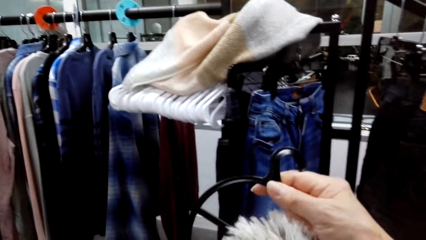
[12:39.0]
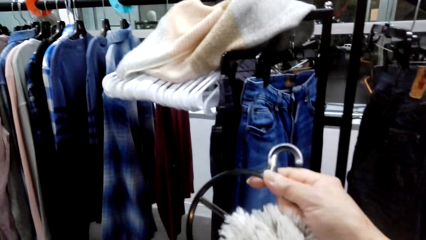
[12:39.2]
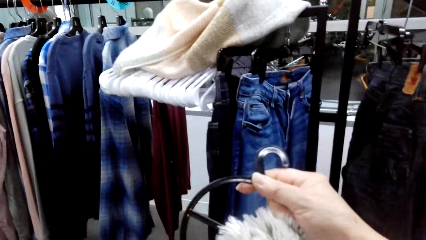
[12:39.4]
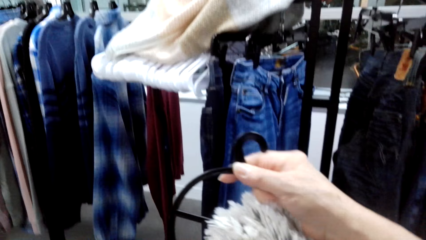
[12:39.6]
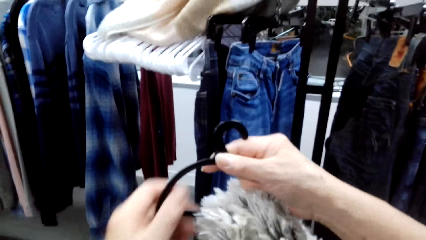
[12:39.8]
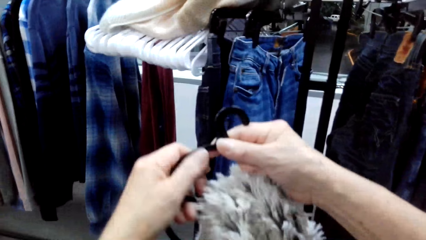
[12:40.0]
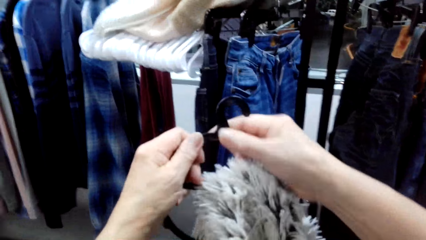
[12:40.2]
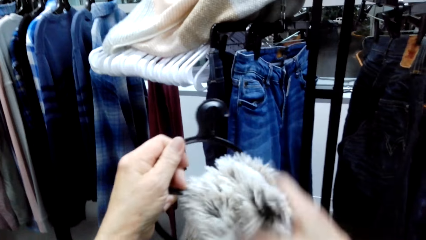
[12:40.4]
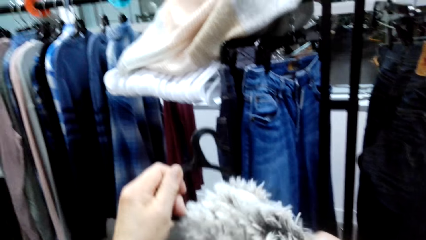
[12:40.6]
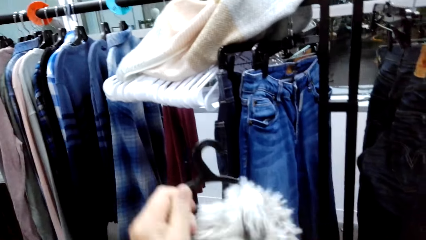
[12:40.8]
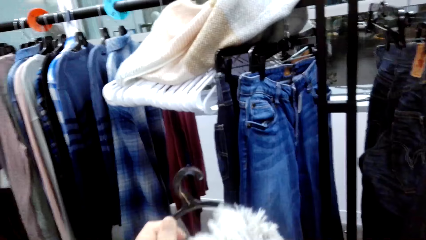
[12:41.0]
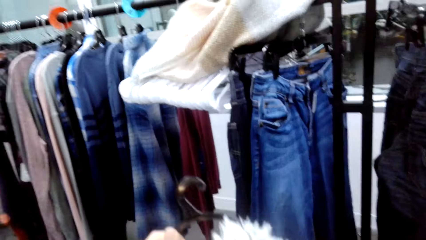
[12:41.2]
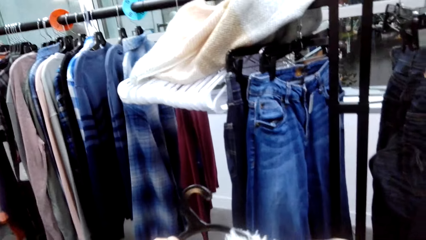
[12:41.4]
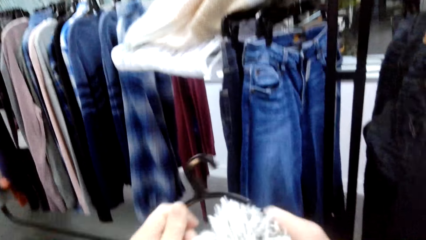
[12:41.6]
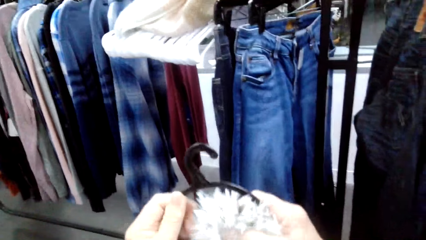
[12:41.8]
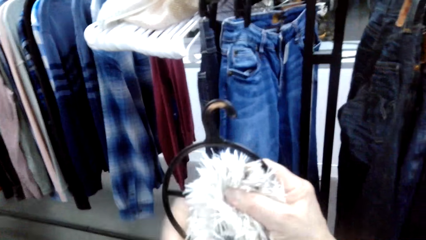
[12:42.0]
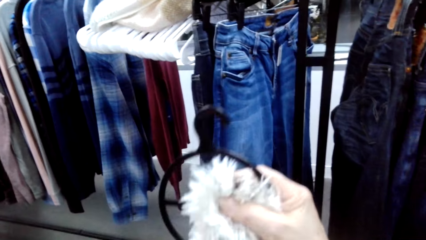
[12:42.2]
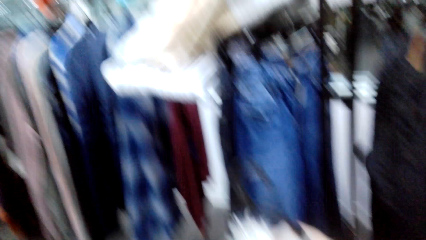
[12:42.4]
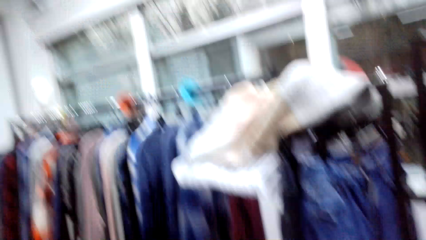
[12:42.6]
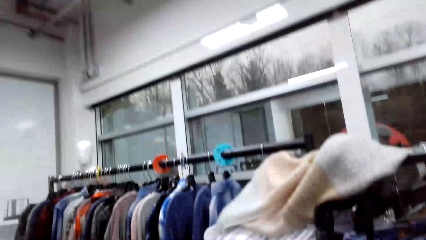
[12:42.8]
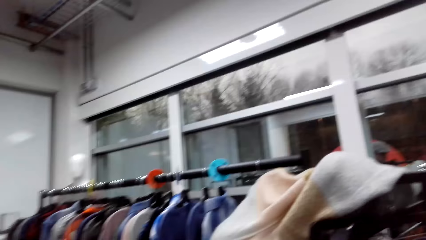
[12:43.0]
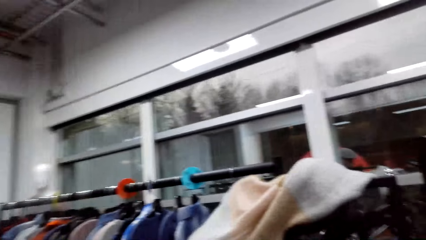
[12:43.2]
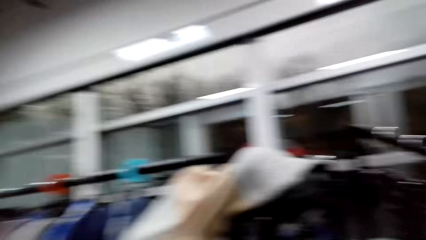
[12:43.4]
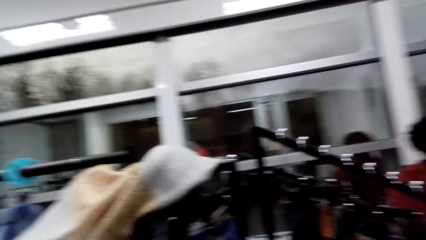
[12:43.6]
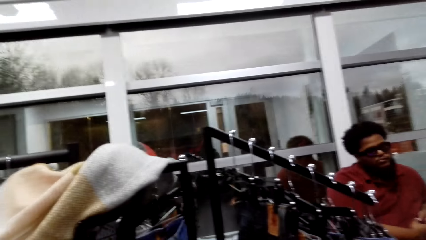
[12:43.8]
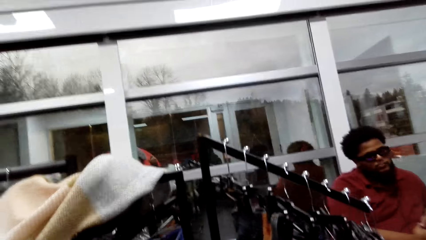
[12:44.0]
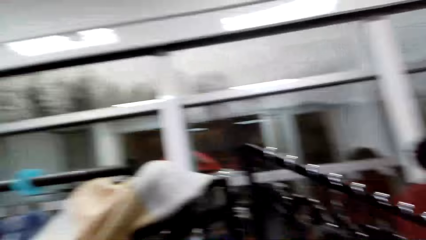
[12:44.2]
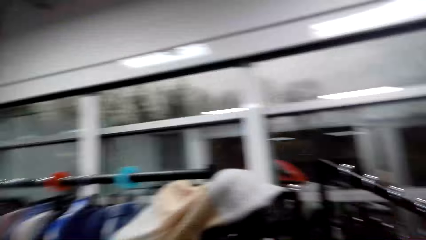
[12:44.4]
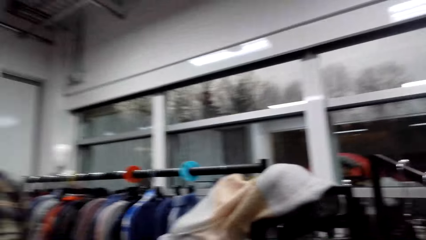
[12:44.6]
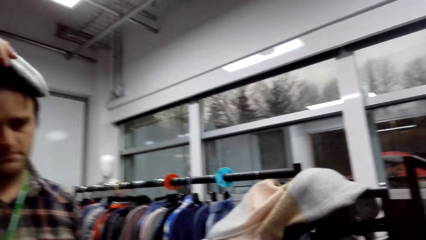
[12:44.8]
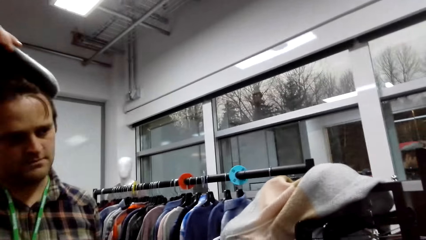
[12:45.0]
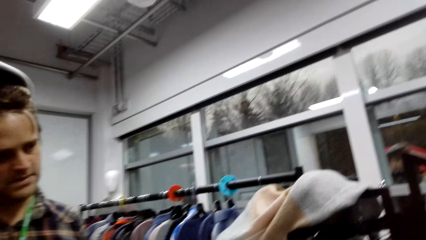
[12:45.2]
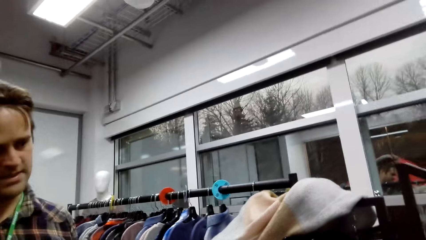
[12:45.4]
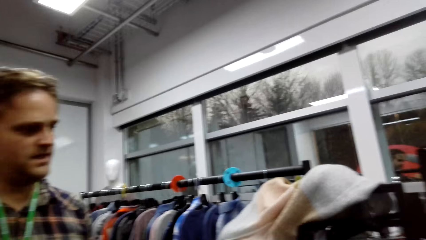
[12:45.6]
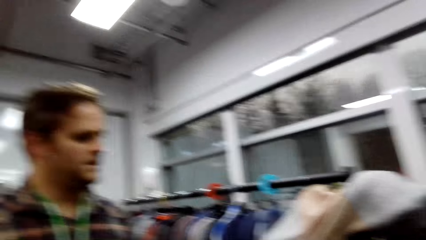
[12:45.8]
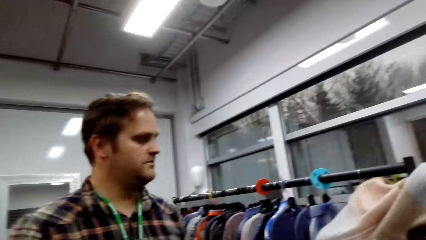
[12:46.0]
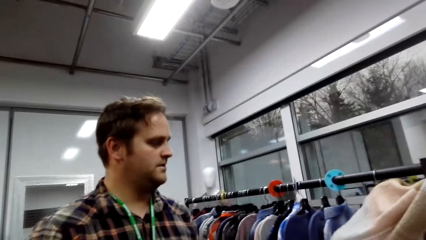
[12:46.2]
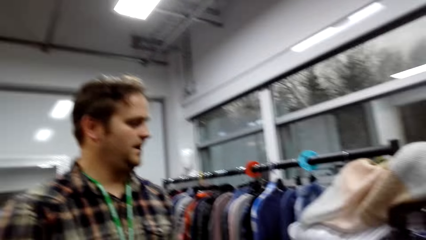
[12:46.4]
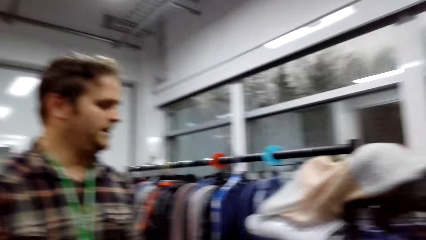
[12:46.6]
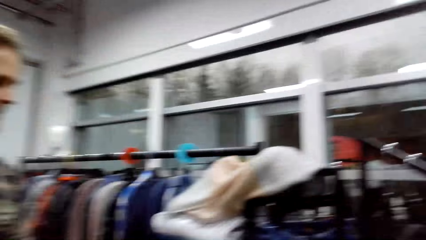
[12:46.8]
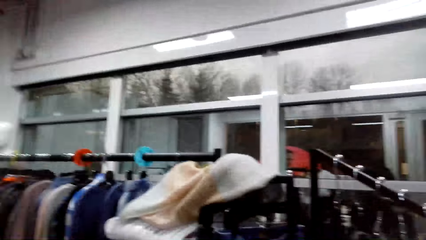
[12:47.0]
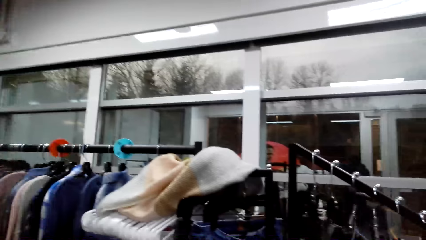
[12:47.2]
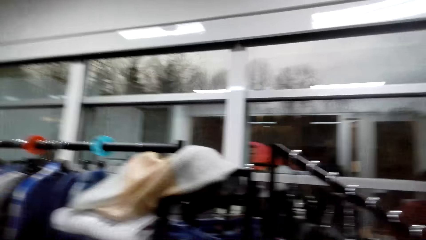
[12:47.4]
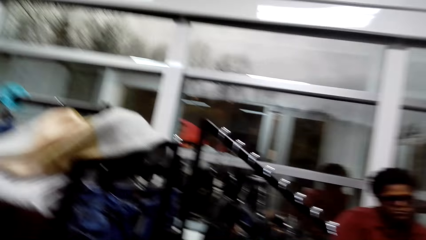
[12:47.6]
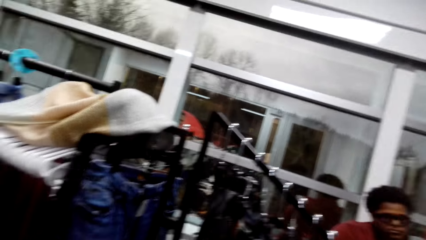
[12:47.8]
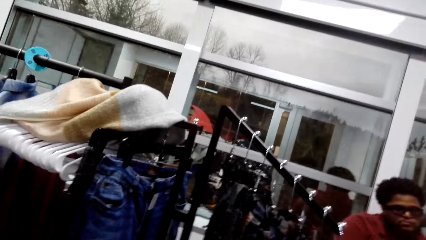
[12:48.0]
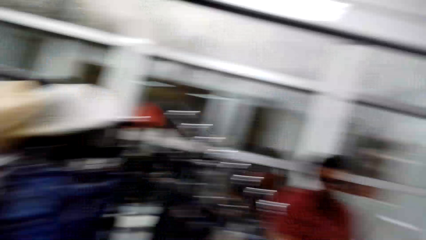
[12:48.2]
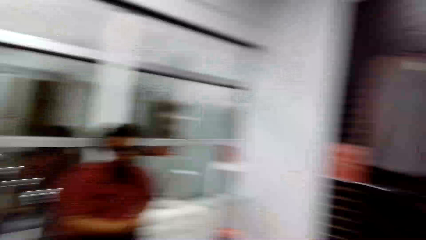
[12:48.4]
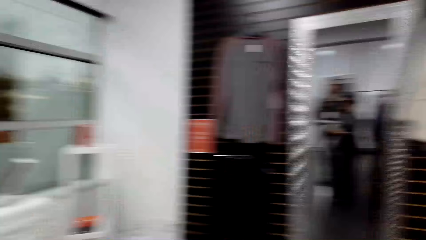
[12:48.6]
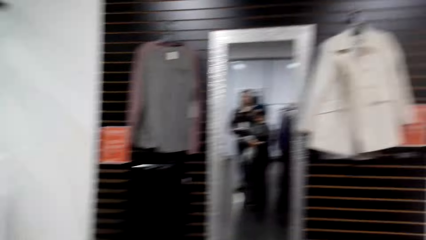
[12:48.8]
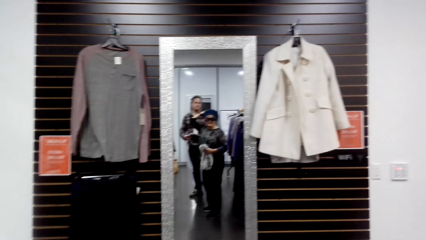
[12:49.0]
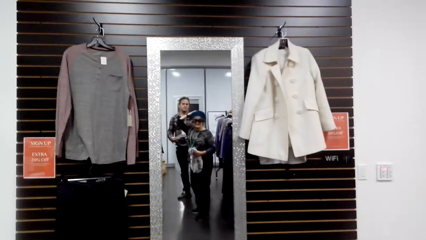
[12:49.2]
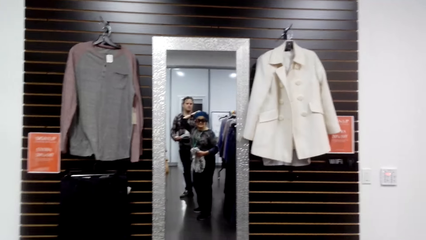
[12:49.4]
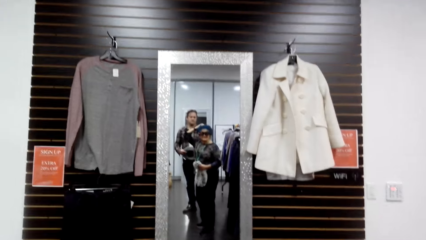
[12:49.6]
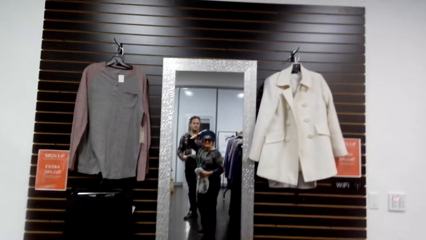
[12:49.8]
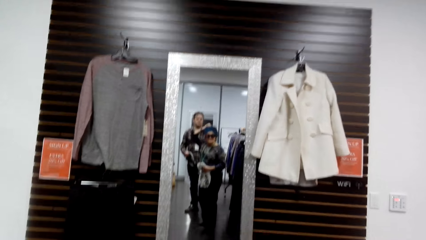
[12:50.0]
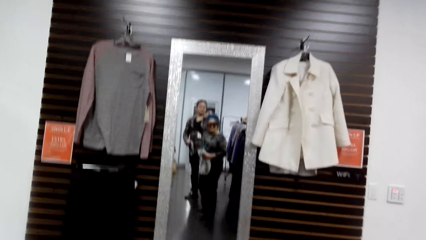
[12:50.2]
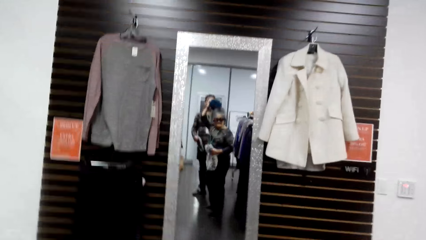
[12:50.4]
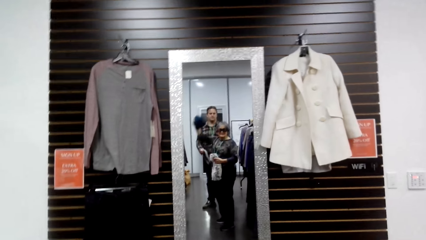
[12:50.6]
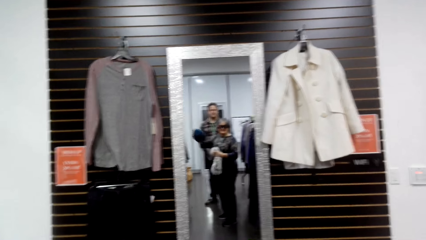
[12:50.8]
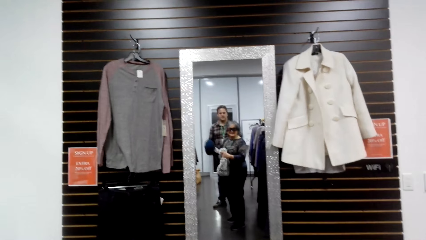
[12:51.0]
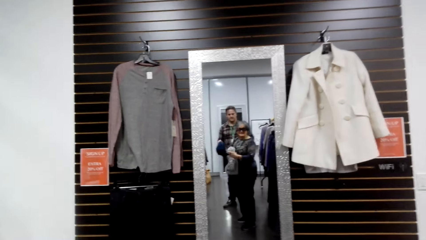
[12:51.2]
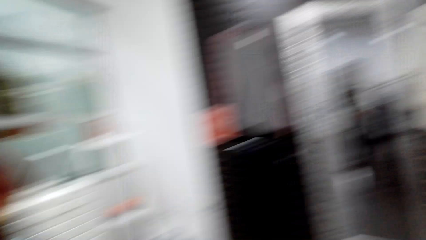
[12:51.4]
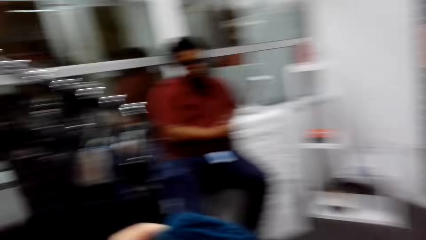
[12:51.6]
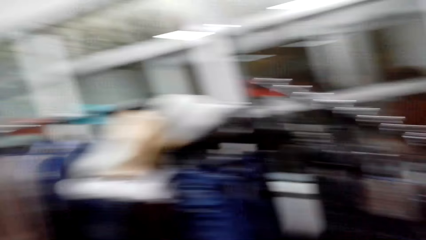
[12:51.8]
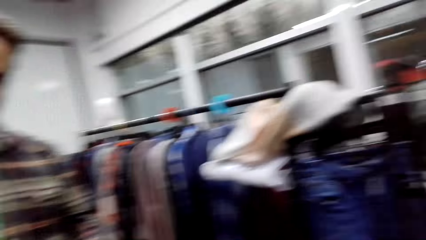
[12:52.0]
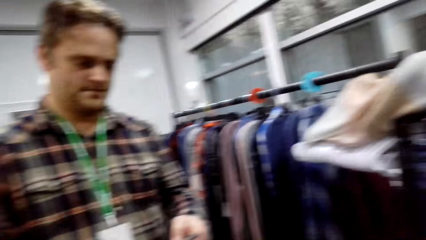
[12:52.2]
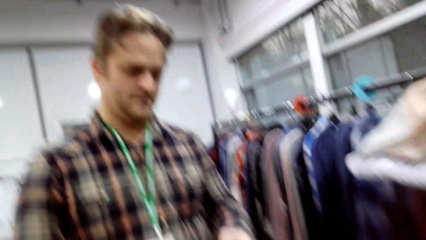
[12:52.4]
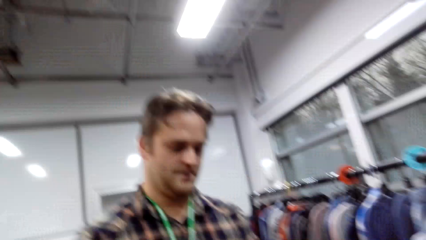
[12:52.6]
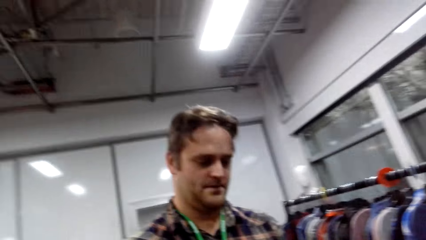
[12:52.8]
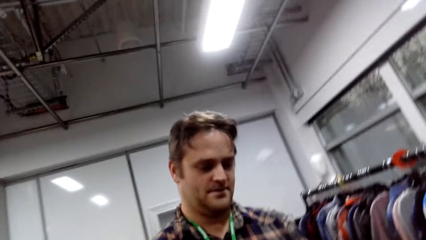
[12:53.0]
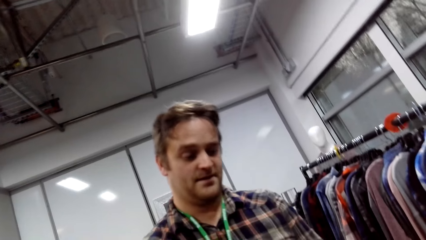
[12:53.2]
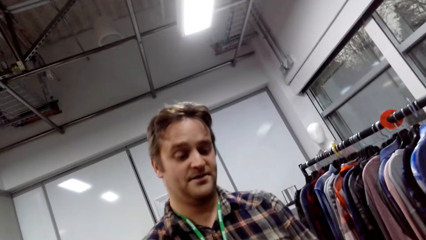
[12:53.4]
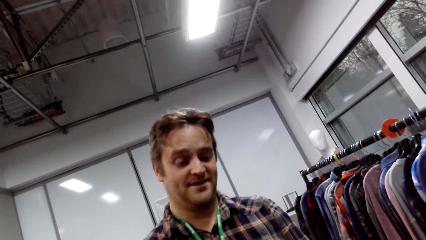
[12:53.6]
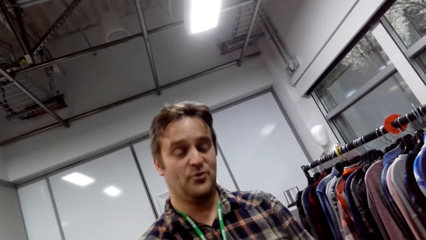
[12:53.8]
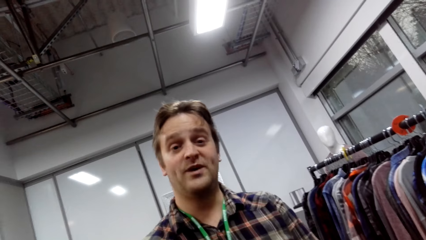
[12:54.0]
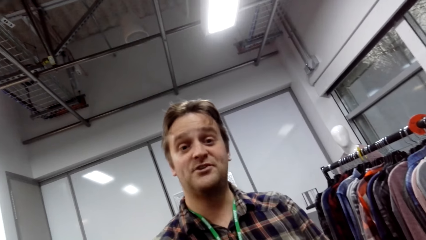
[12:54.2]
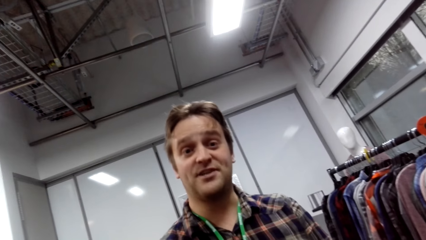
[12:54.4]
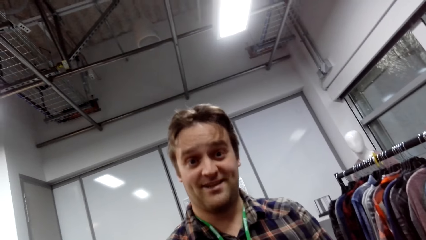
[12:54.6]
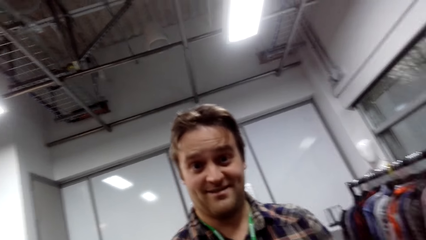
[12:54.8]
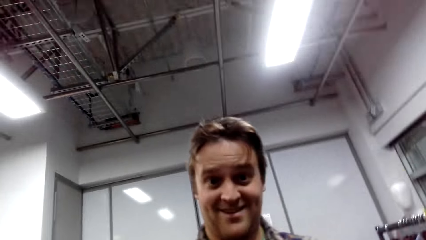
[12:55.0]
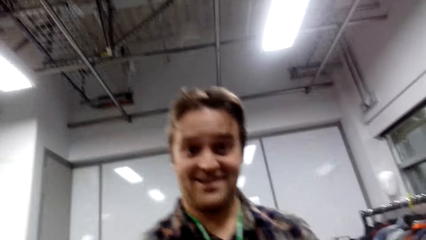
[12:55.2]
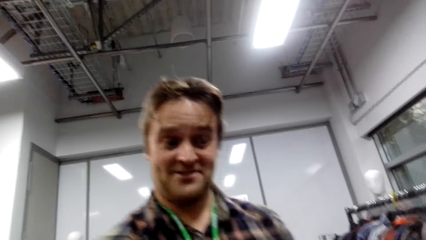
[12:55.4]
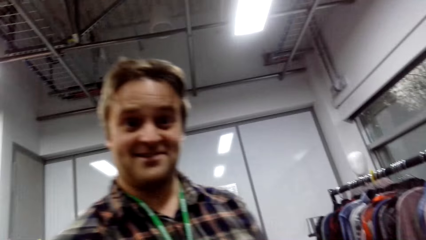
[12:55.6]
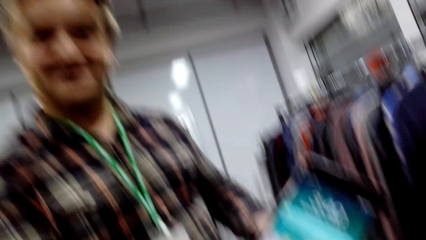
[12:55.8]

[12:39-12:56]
The camera wearer touches on the winter scarf in her hand. A man removes the cap on his head. The camera wearer looks around the room. She looks around the room again. She removes the winter cap on her head and looks in the mirror. She turns around. The man checks on his phone.
